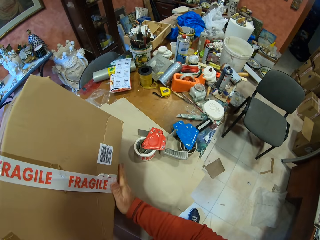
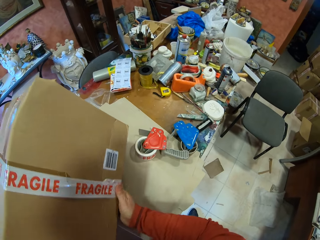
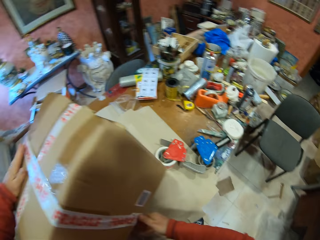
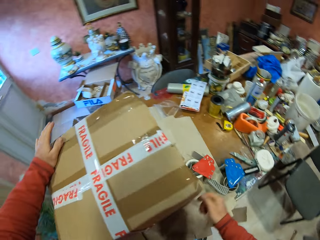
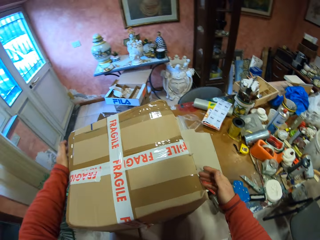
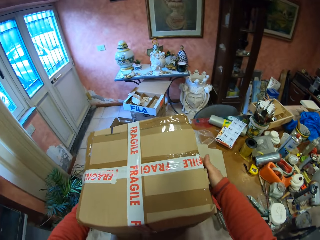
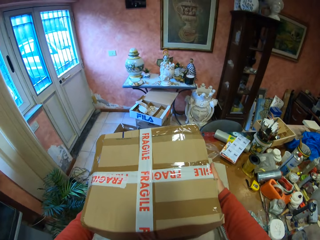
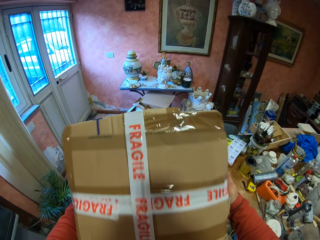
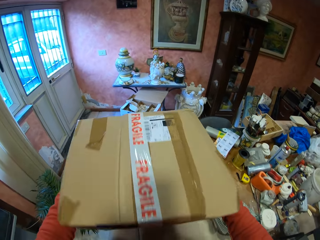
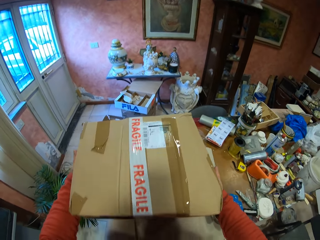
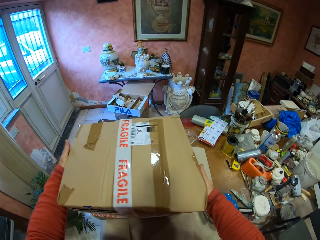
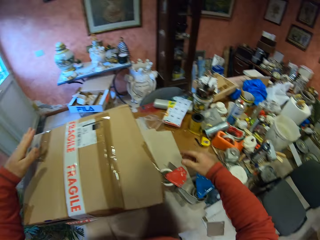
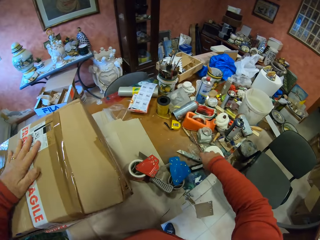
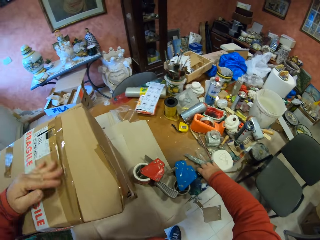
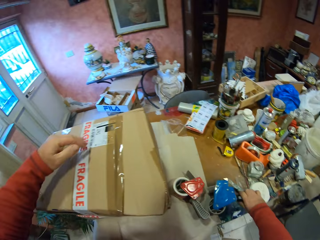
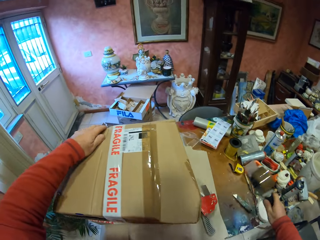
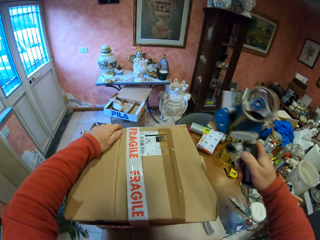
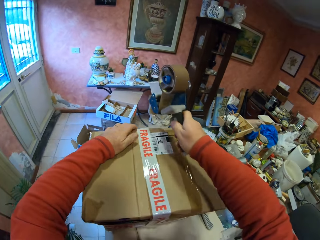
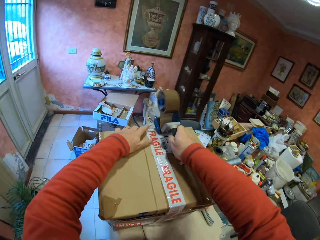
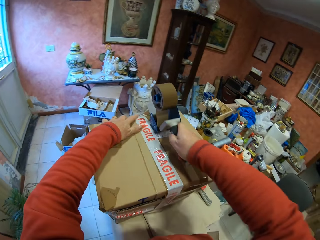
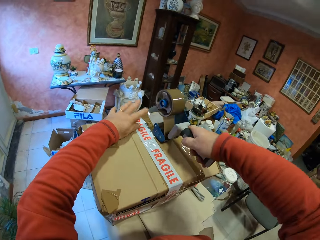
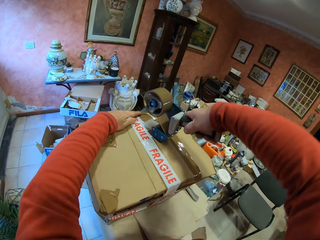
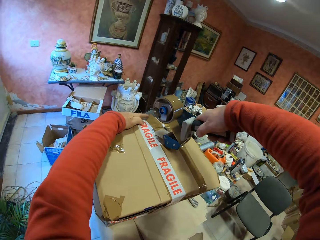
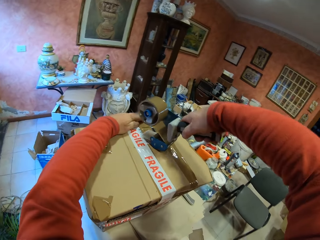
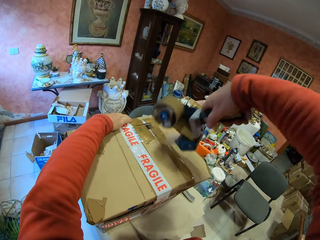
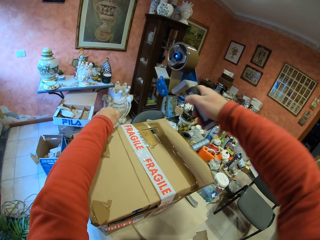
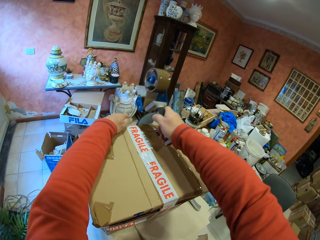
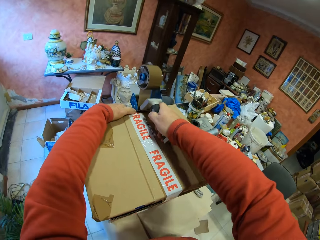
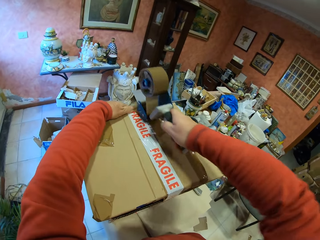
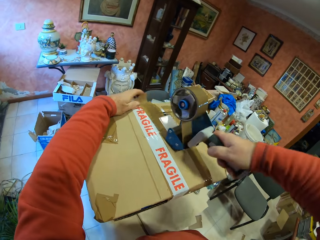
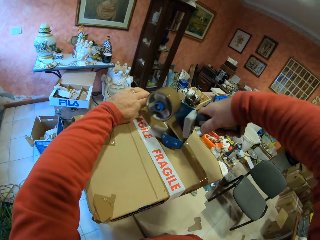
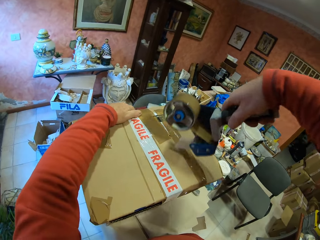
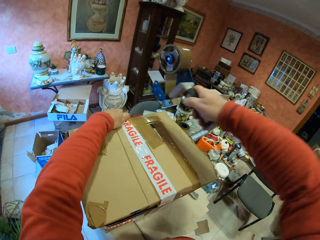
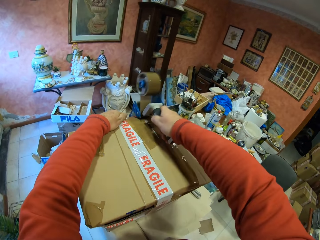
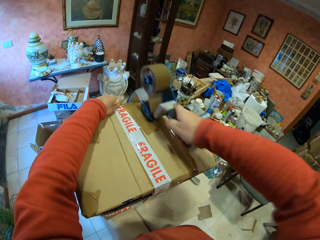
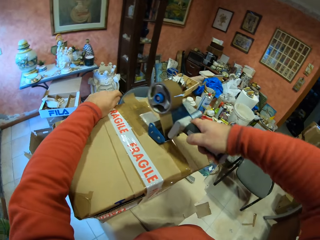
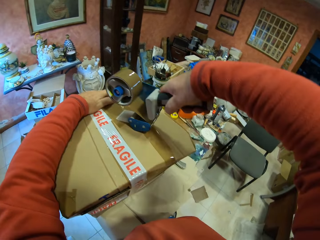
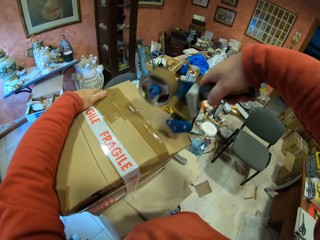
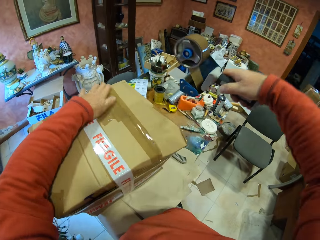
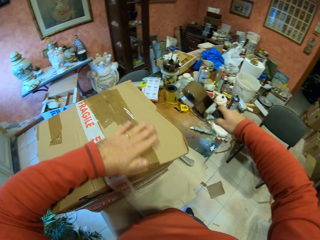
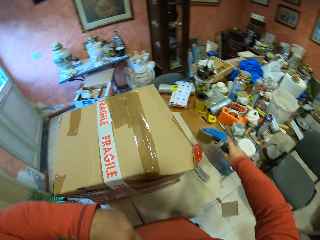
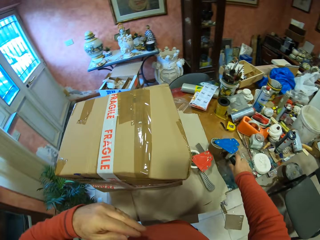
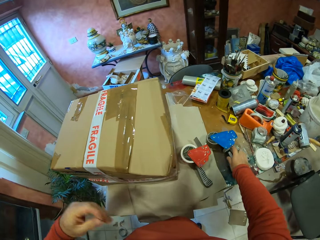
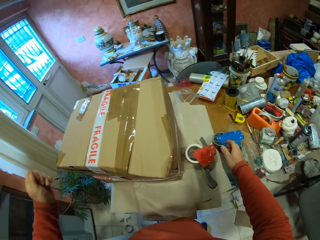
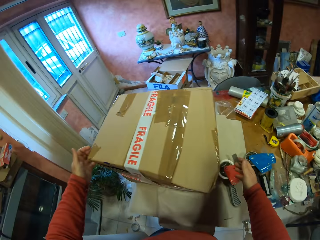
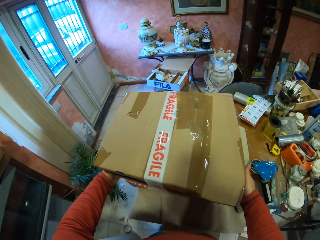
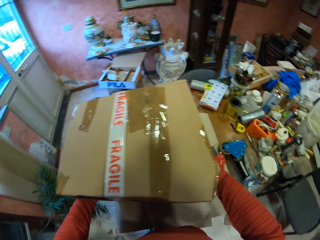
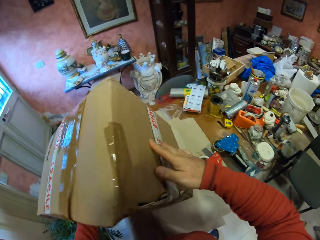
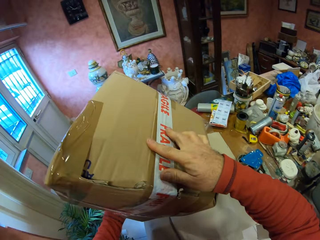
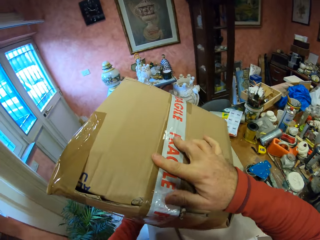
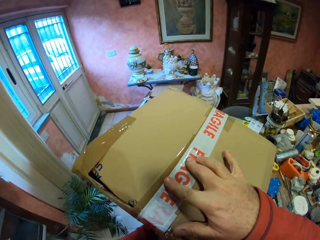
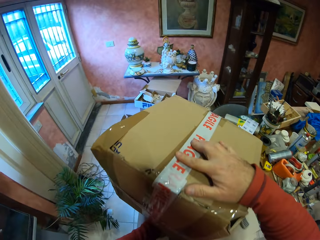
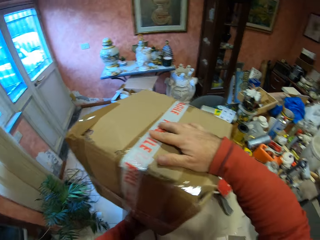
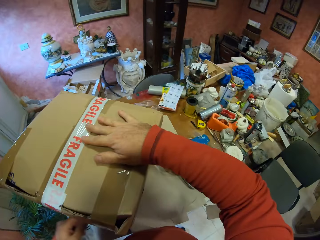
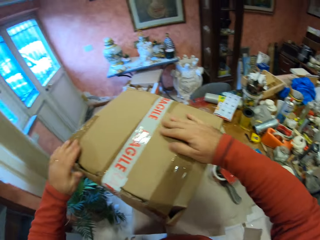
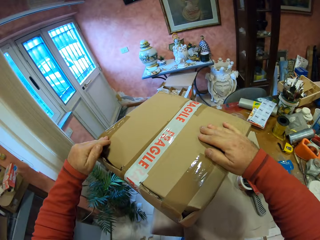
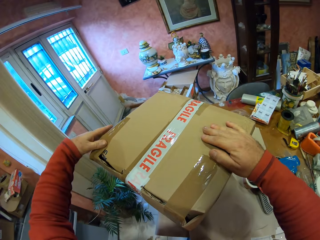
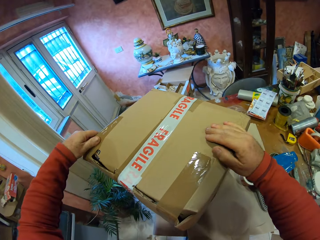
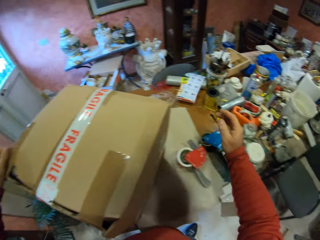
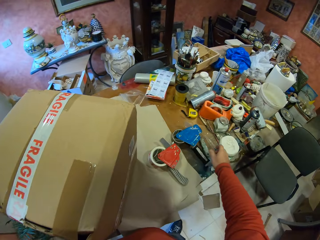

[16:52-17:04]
The camera wearer places the handheld tape dispenser on the table. They turn the carton box. They pick up the handheld tape dispenser on the table. They put the tape on the carton box with the hand sellotape. They place the handheld tape dispenser on the table. They turn the carton box.

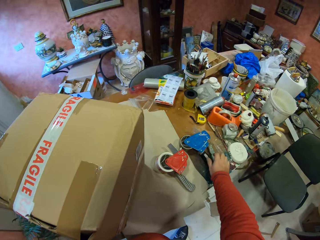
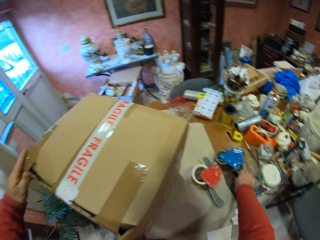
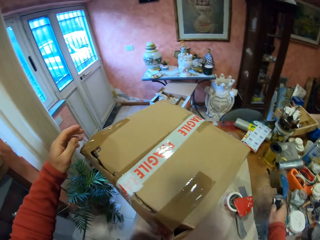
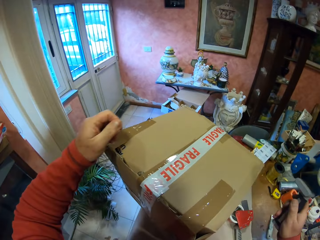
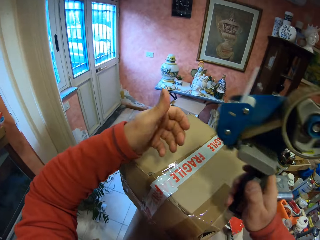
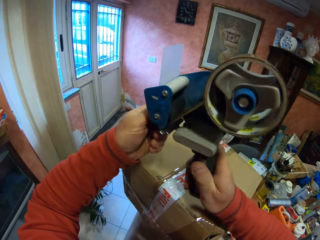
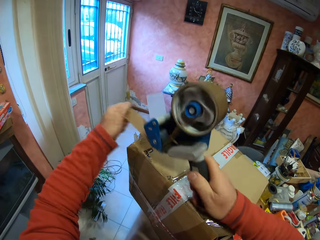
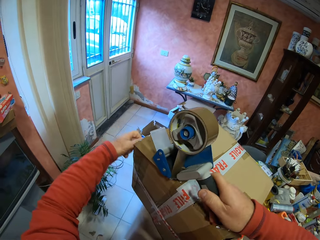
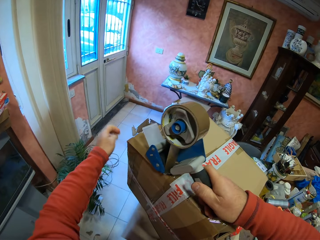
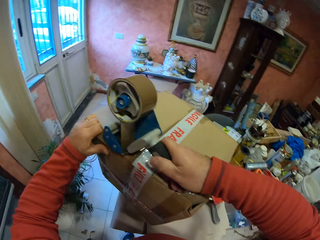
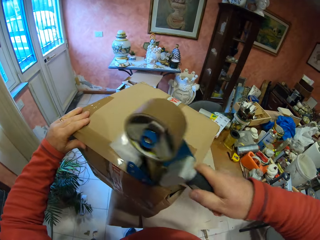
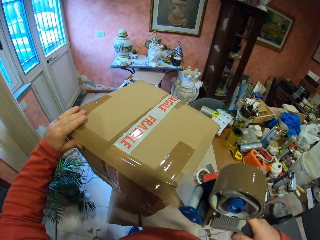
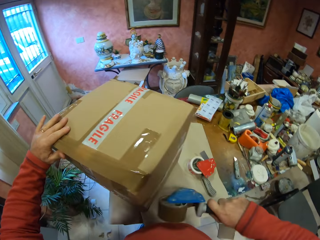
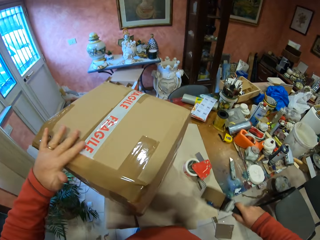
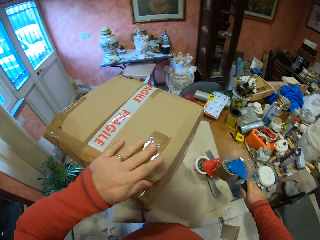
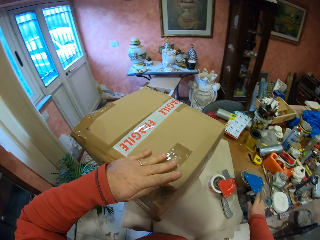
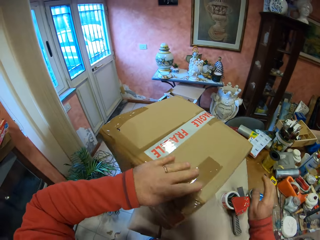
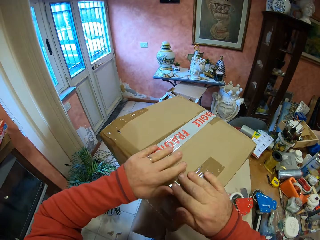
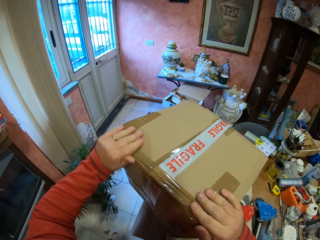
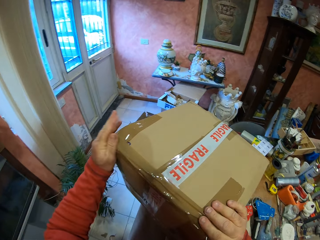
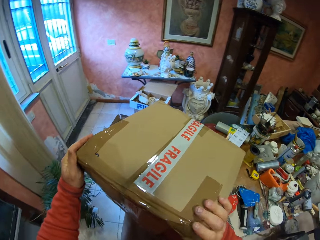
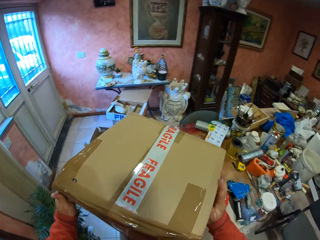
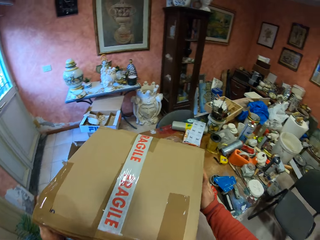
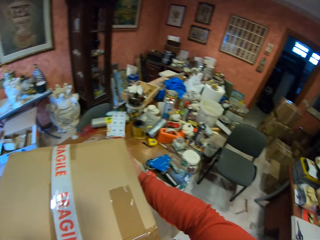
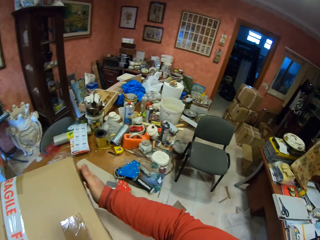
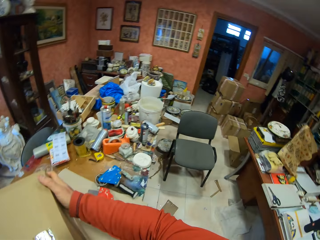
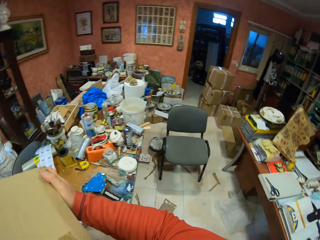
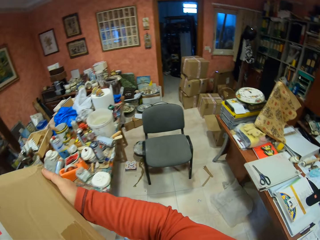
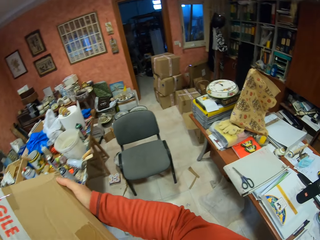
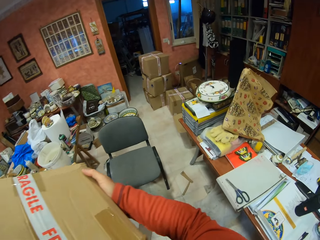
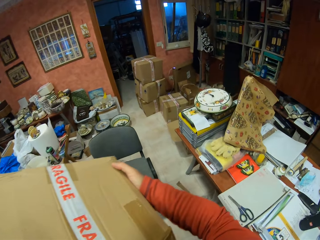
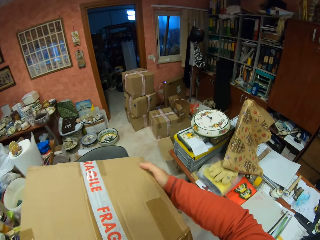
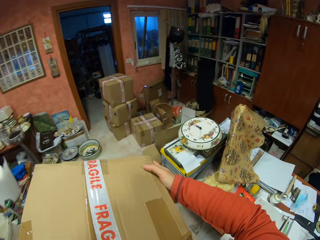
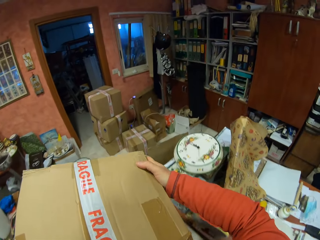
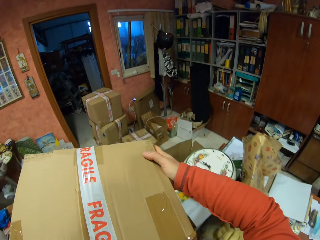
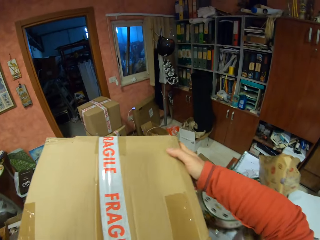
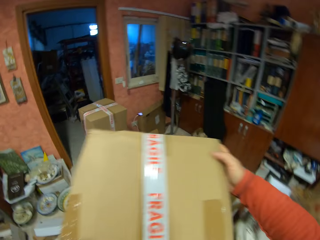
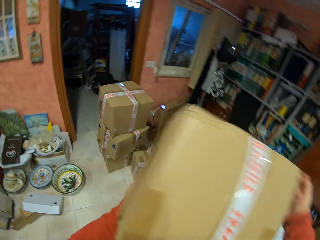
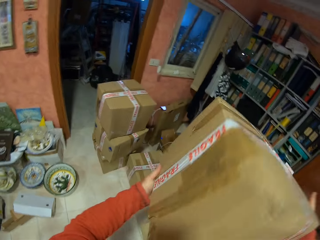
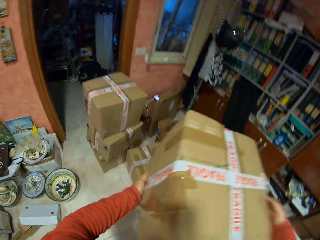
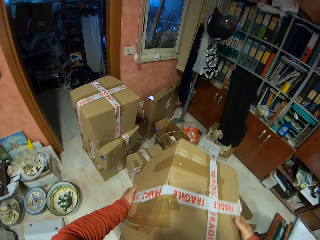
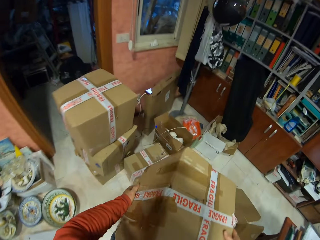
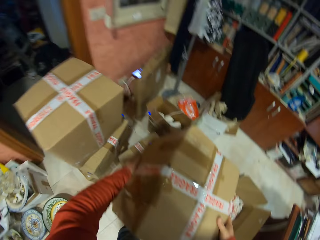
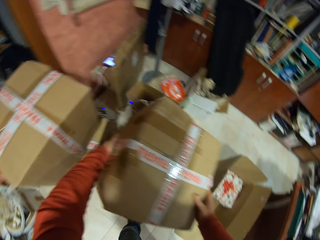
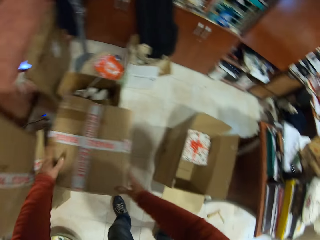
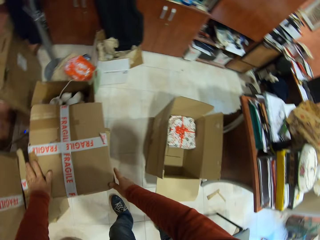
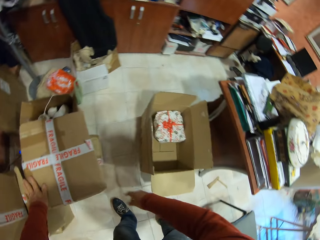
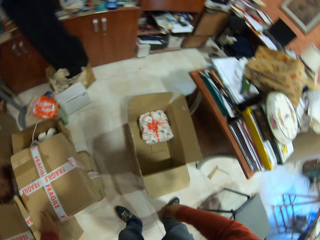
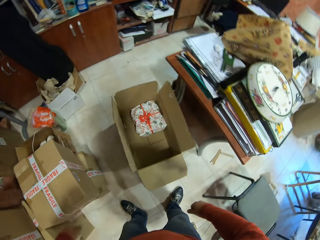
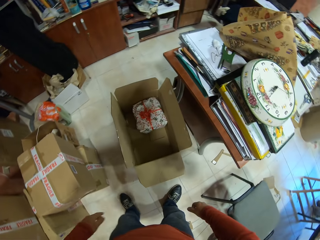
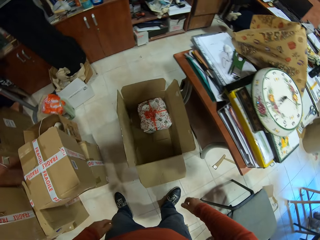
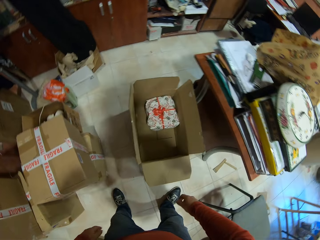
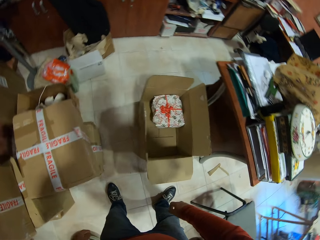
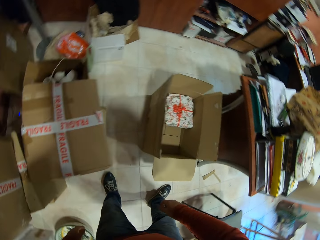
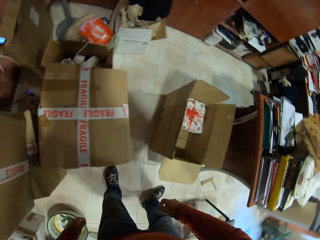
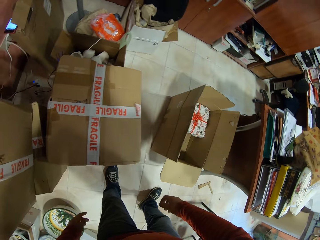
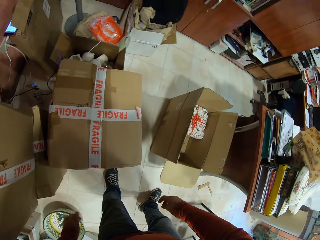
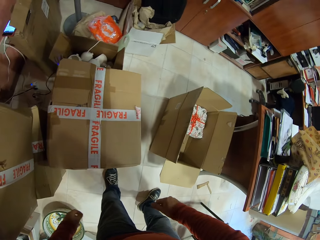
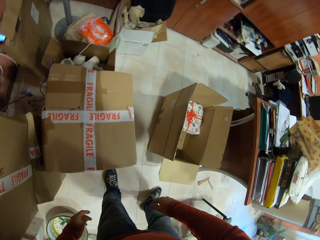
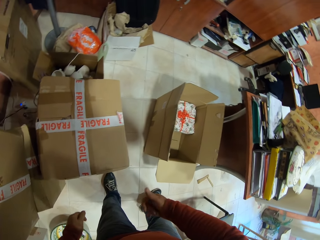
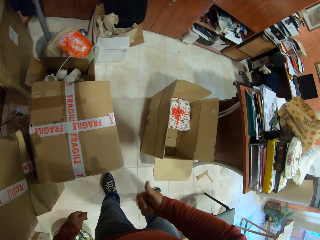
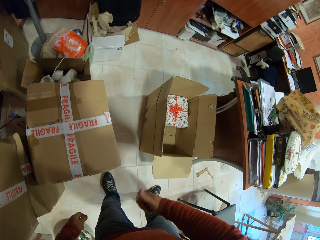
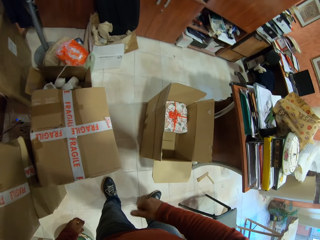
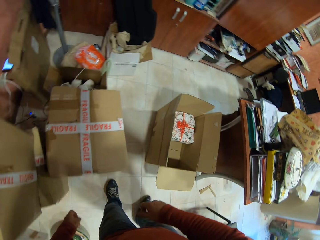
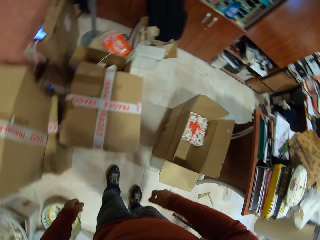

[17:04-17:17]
The camera wearer picks up the handheld tape dispenser on the table. He puts the tape on the carton box with the hand sellotape. He places the handheld tape dispenser on the table. He picks up the carton box on the table. He walks around the room. He places the carton box on top of the other box. He looks around. He moves his hand.
